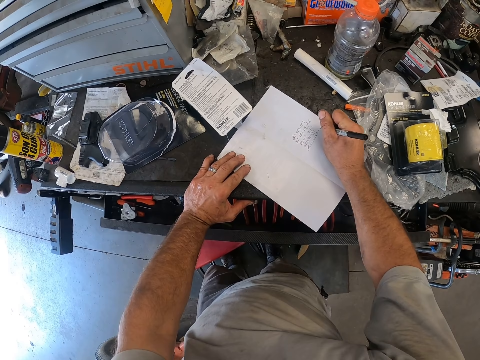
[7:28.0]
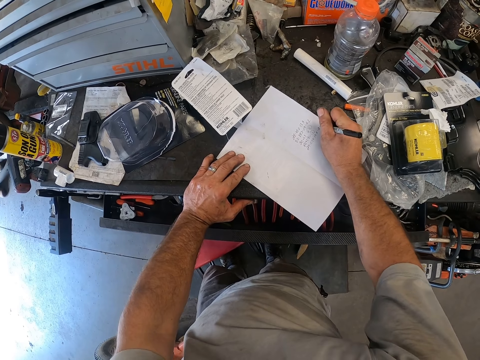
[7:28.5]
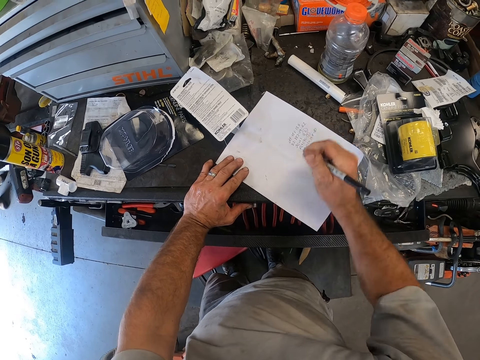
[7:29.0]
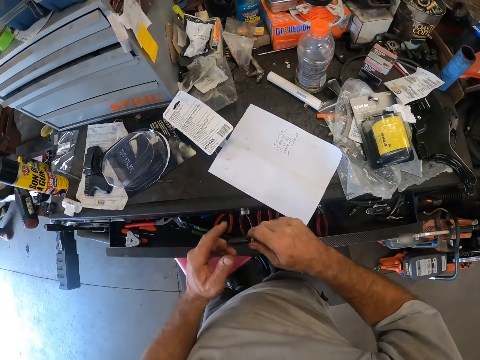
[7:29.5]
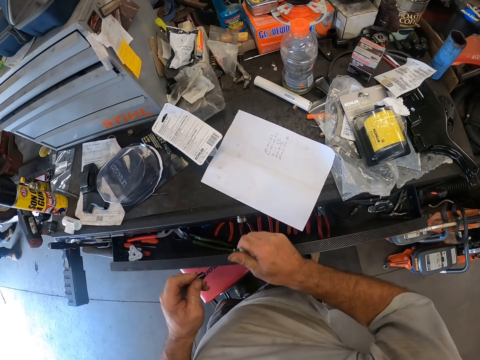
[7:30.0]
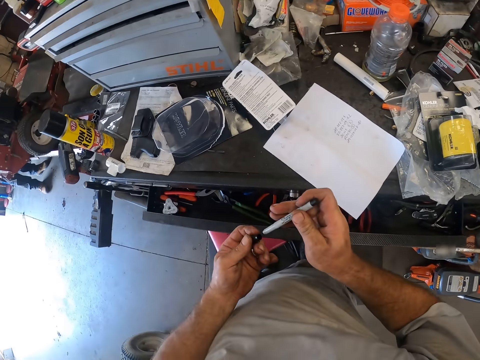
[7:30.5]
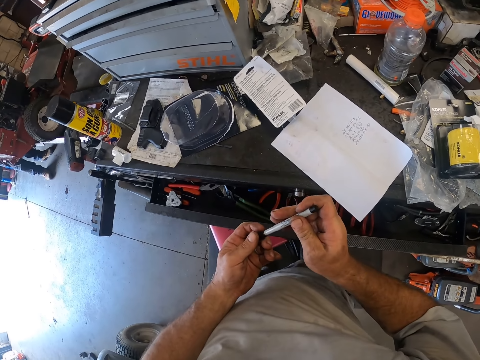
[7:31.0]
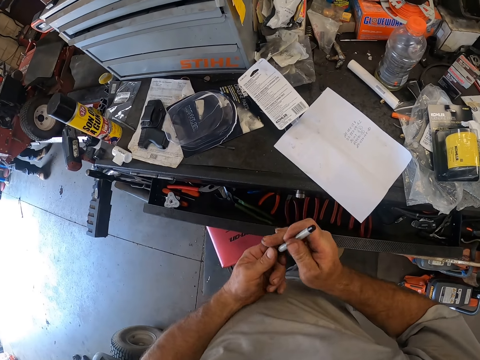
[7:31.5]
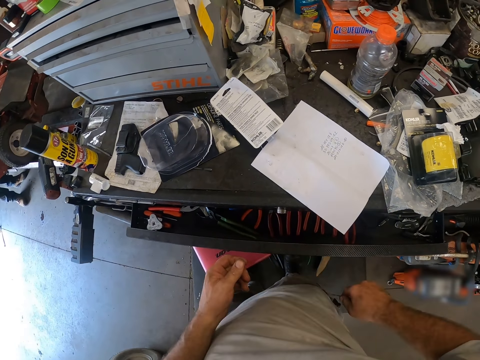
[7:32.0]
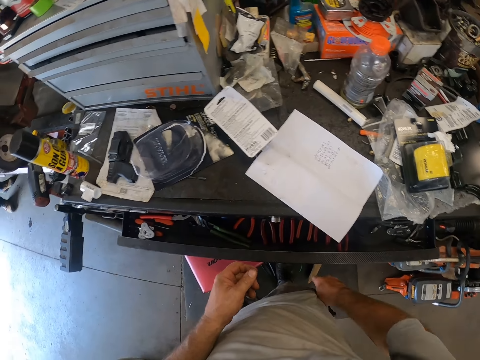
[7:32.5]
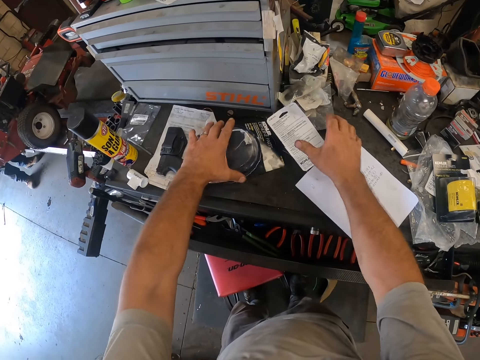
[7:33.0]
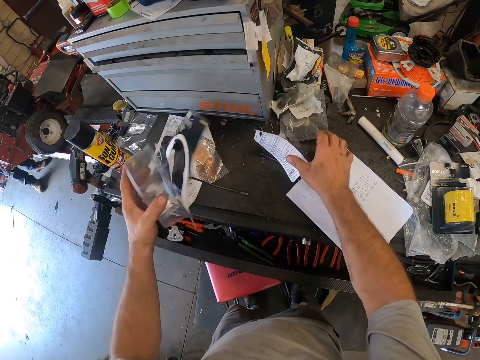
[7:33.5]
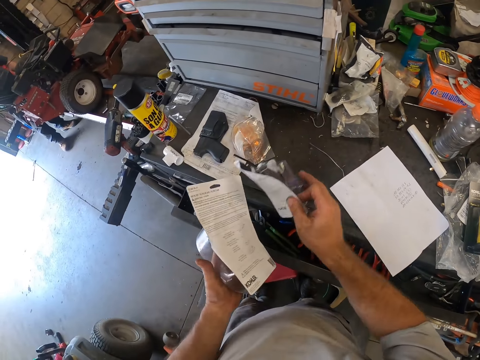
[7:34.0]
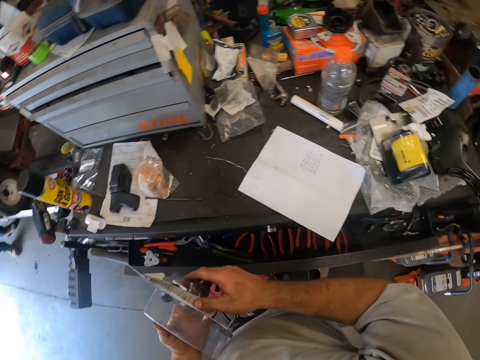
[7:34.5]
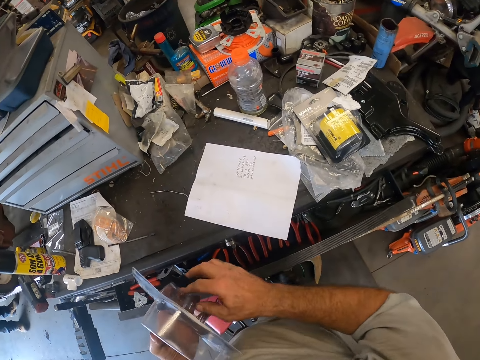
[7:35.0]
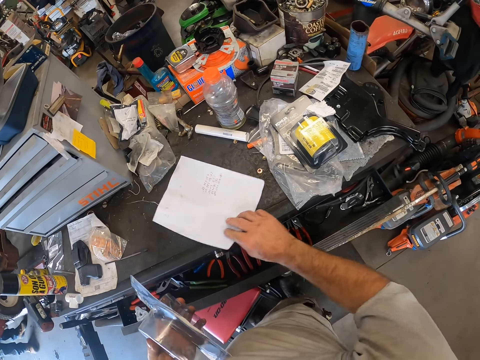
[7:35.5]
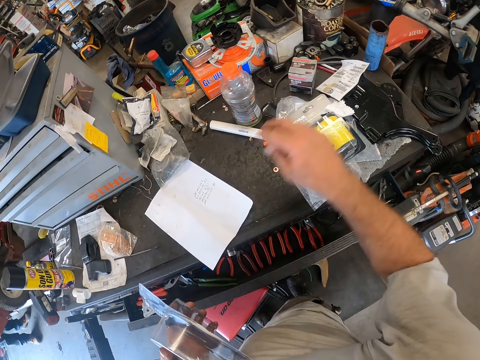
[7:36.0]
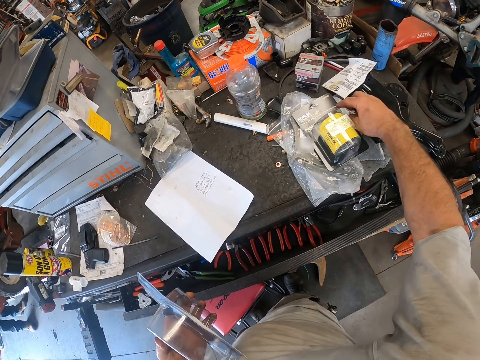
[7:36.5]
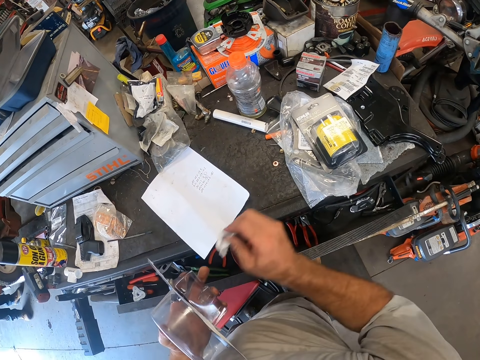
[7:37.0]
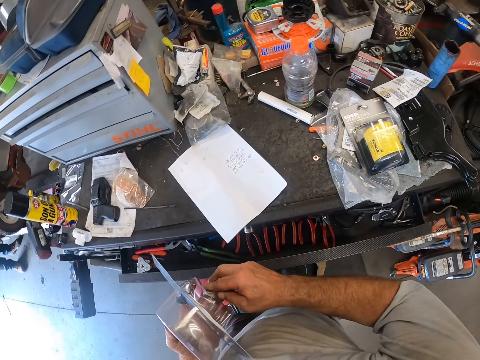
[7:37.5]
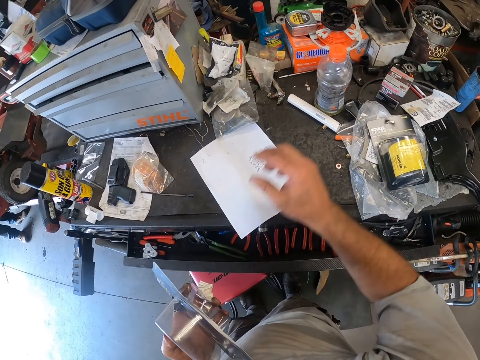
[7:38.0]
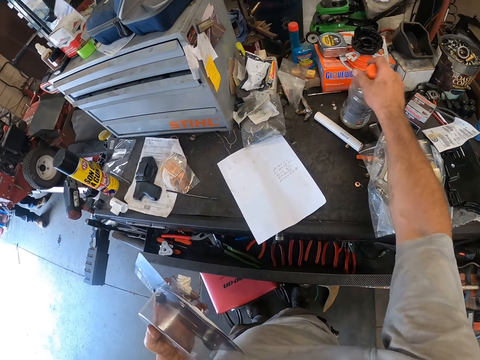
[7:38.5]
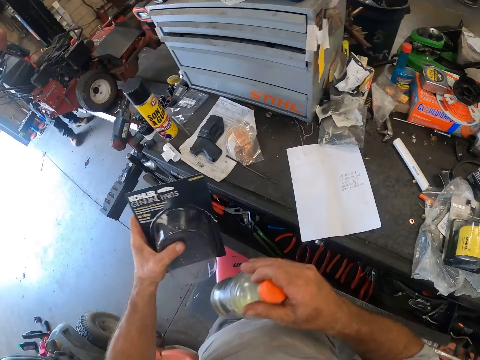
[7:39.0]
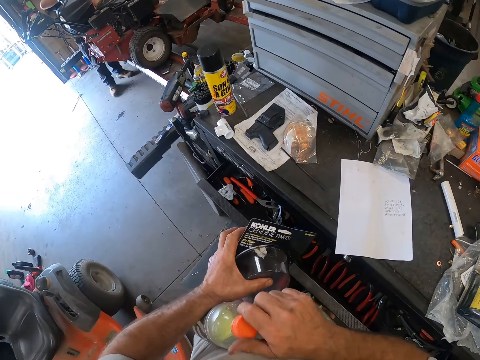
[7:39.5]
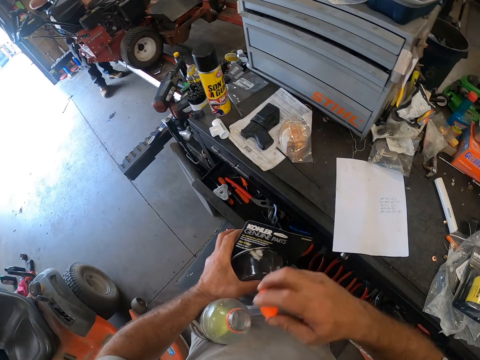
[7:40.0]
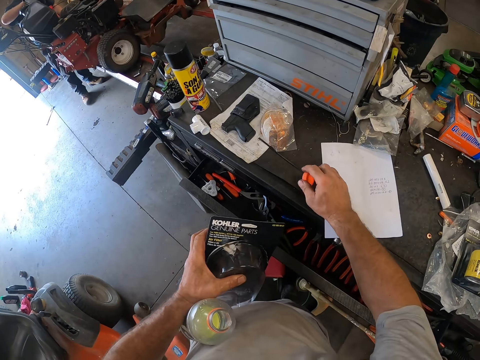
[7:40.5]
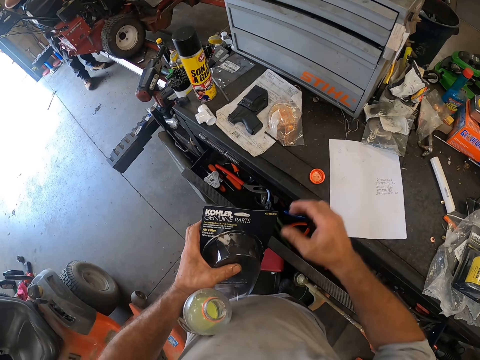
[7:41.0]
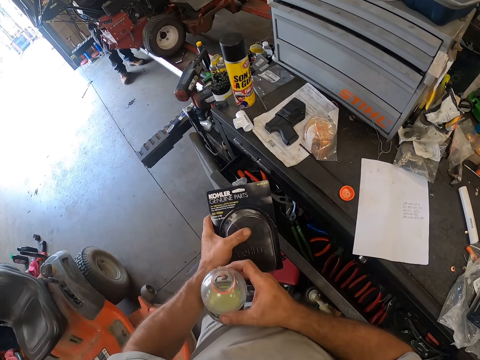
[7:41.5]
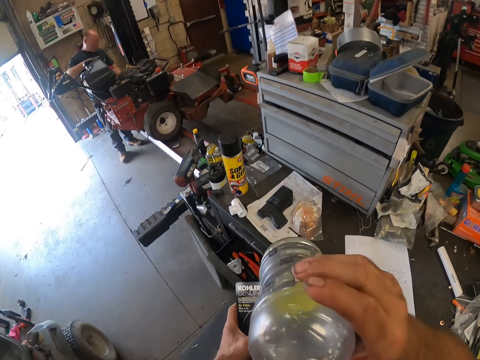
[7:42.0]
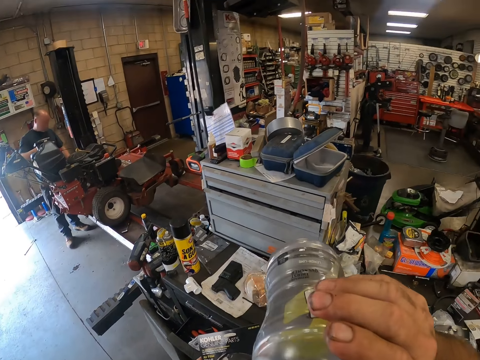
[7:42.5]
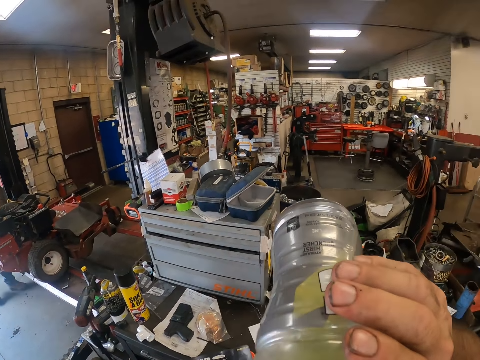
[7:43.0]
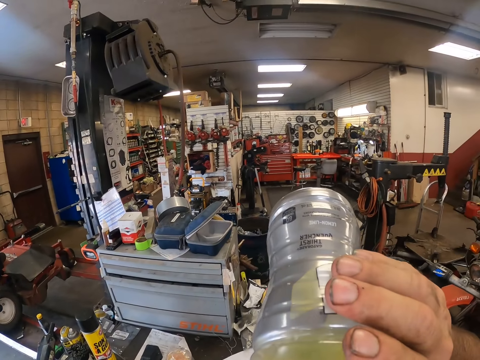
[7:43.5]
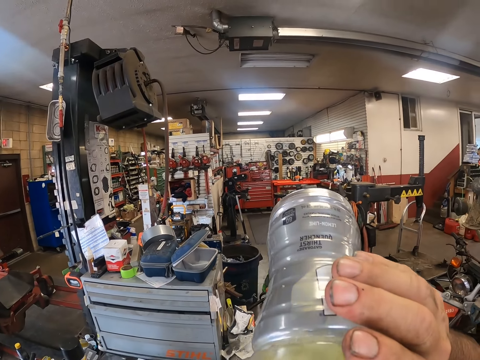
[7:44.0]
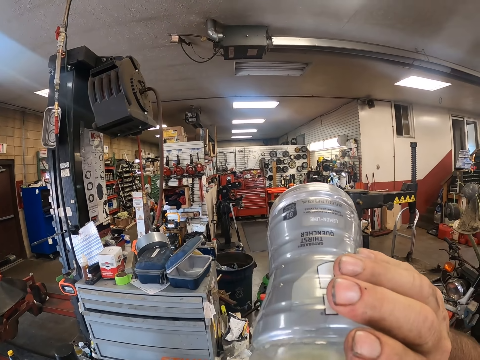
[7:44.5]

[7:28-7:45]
The camera wearer covers the pen with both hands. He holds the lid and the pen. He puts the pen in his trouser pocket with his right hand. He picks up a pack and a paper with both hands. He holds pieces of paper. He moves the paper on the table with his right hand. He picks up a small piece of paper from the table with his right hand. He transfers the paper to his left hand. He picks up a bottle from the table with his right hand. He opens the bottle with his right hand. He moves the bottle to his left arm. He holds the bottle. He drops the cover on the table with his right hand. He removes the bottle from his left arm. He holds the bottle. He drinks juice from the bottle.

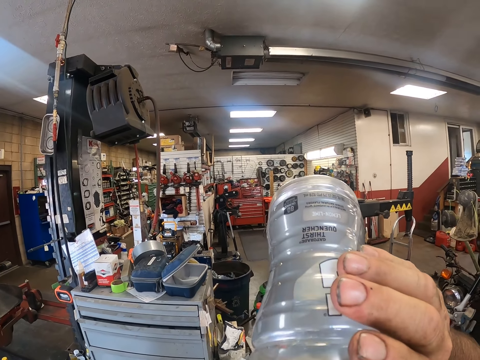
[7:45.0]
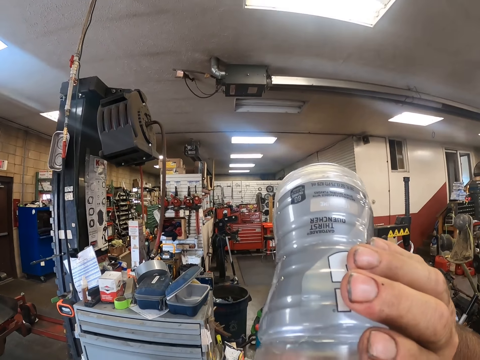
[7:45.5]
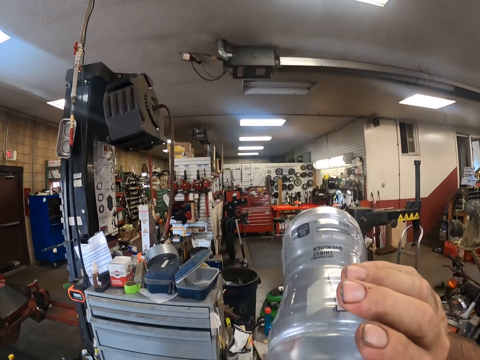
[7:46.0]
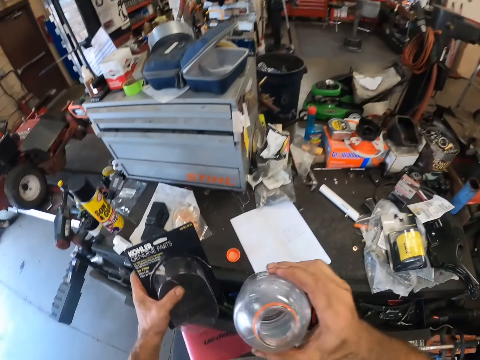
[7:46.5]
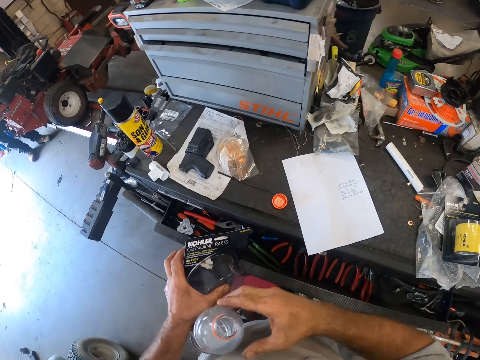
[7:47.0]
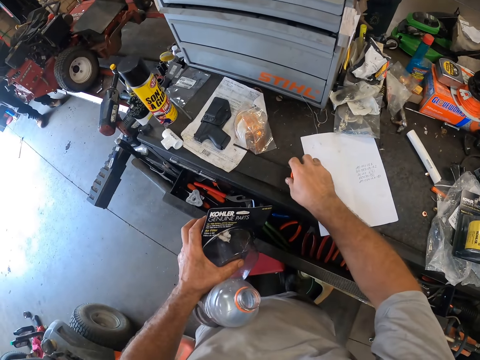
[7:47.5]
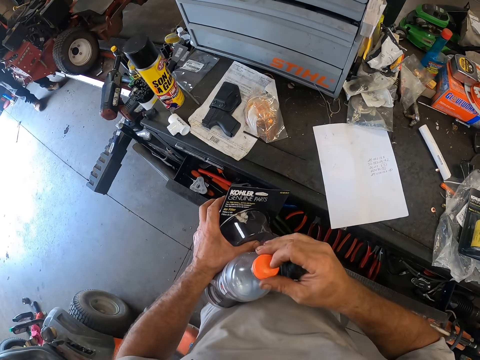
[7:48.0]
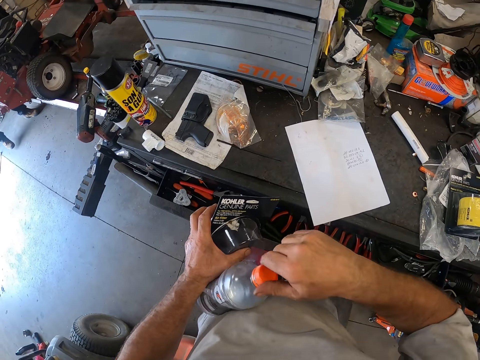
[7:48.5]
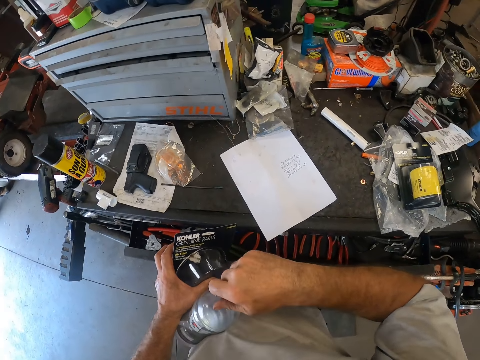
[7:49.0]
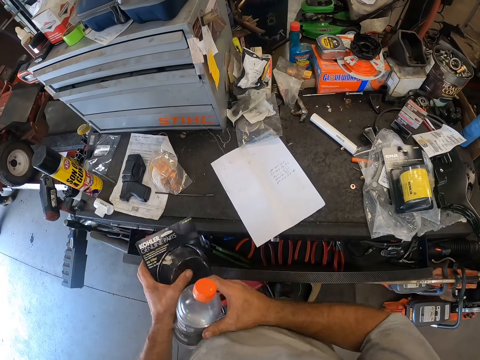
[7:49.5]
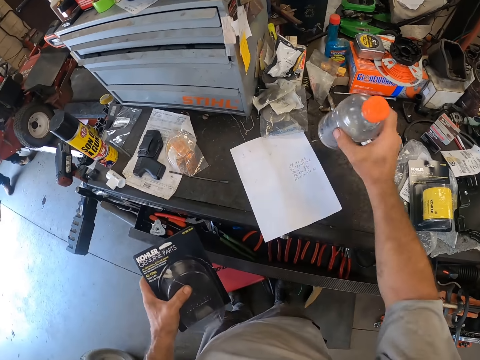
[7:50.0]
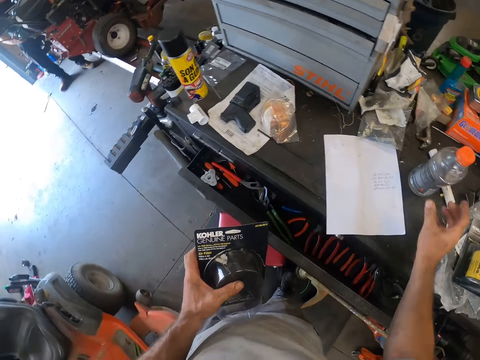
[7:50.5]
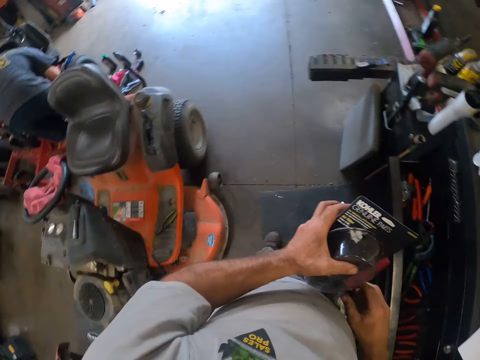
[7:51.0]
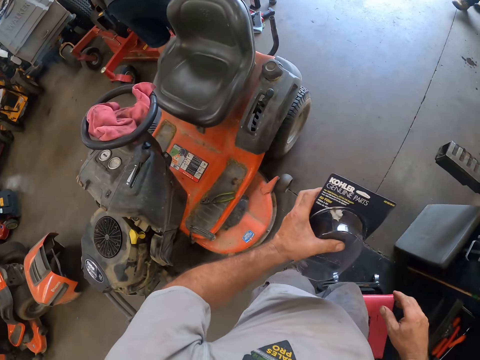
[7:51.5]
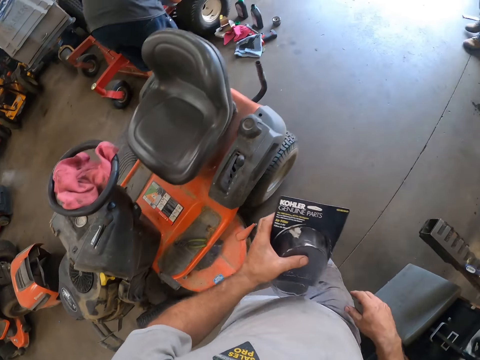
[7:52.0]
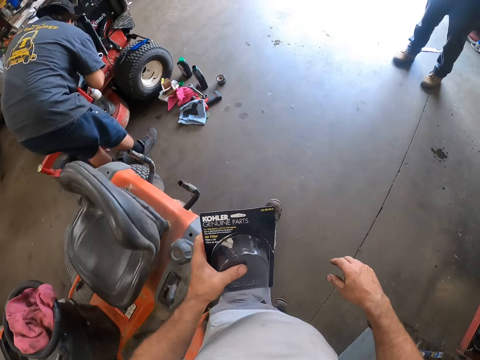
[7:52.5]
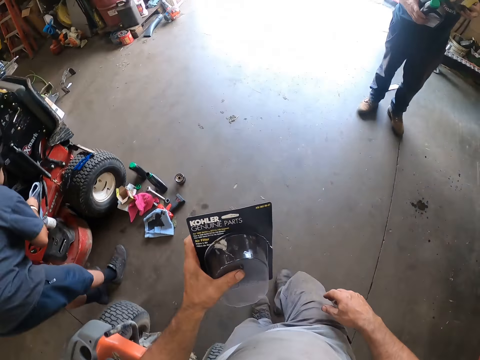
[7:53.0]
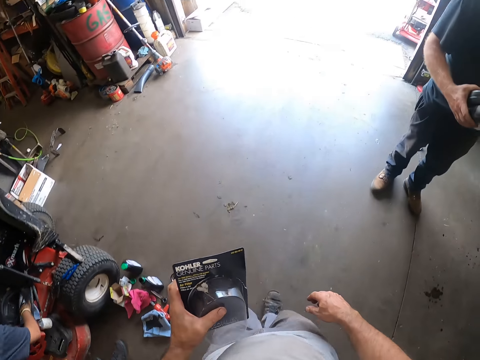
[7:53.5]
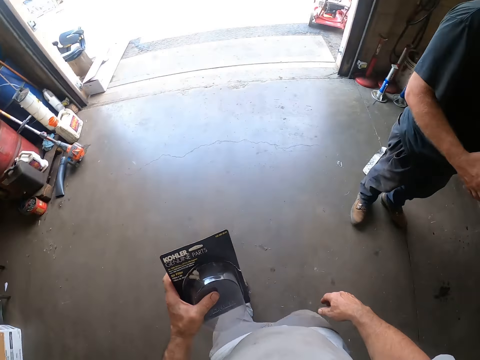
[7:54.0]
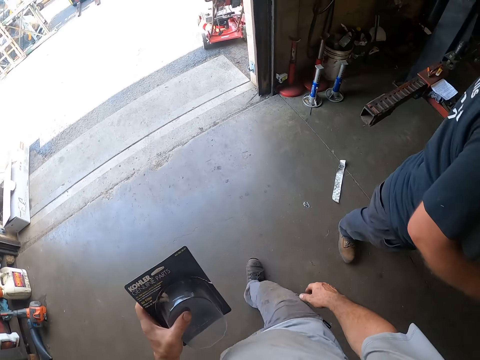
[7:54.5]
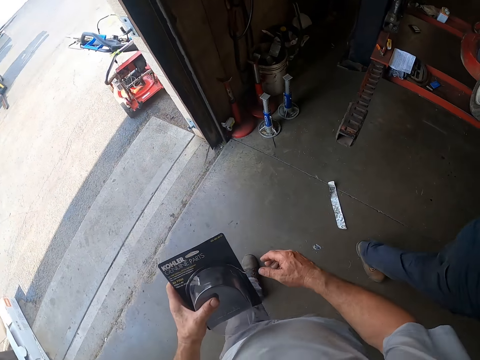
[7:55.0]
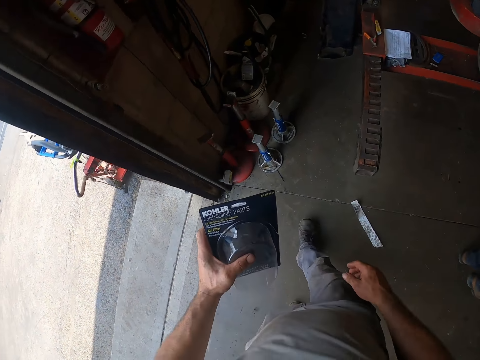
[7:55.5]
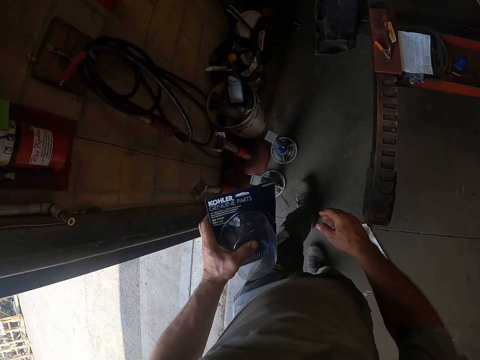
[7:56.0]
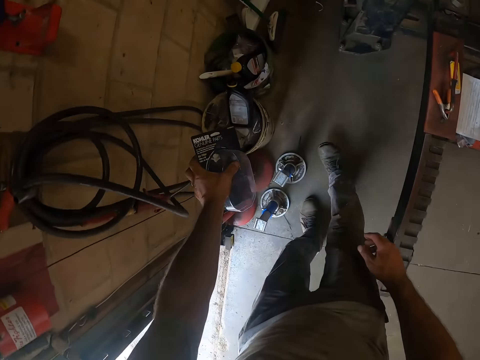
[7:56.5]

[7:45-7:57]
The camera wearer puts the bottle in between his arm and his stomach. He holds the bottle. He picks up the cover of the bottle from the table with his right hand. He covers the bottle with his right hand. He removes the bottle from his left arm. He puts the bottle on the table with his right hand. He walks in the room.
